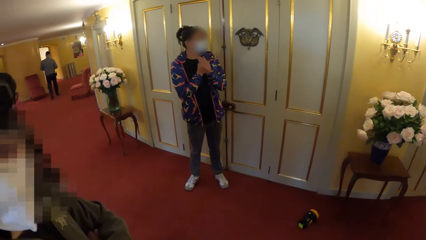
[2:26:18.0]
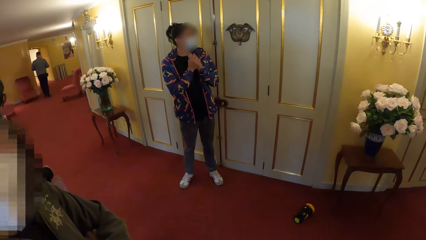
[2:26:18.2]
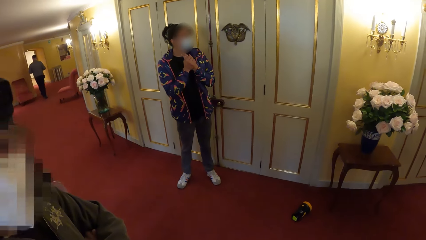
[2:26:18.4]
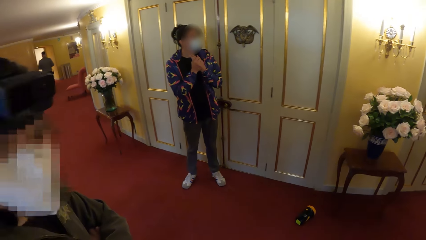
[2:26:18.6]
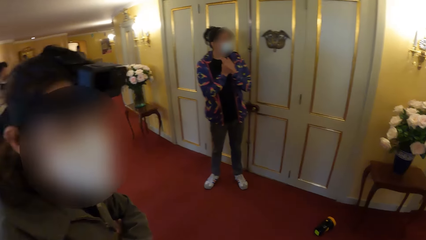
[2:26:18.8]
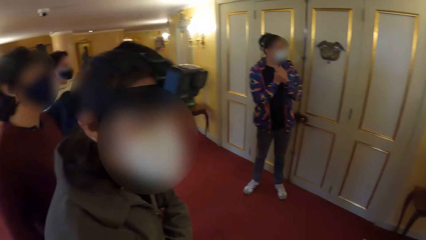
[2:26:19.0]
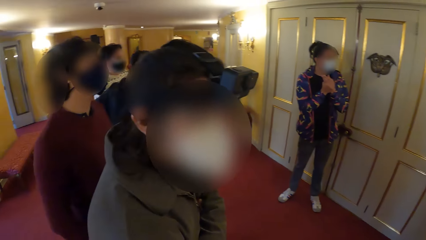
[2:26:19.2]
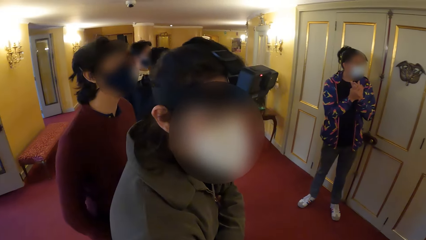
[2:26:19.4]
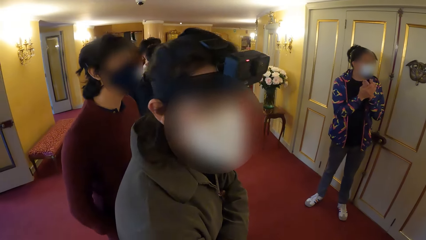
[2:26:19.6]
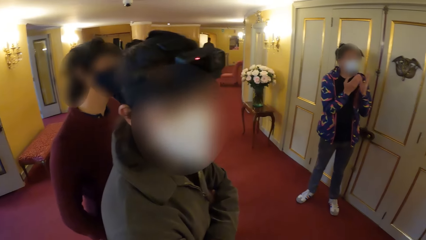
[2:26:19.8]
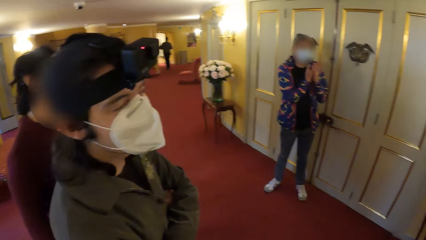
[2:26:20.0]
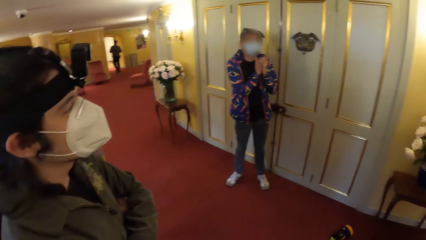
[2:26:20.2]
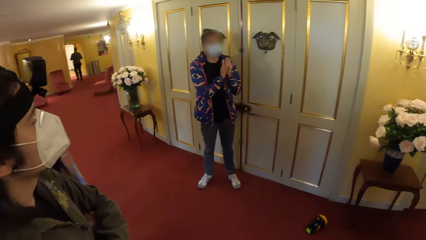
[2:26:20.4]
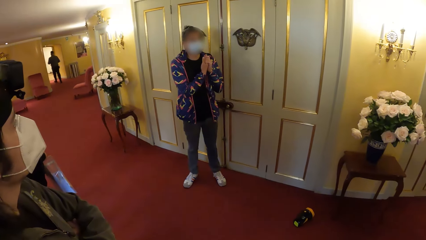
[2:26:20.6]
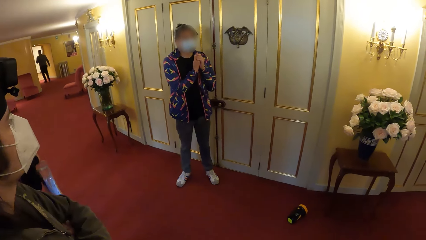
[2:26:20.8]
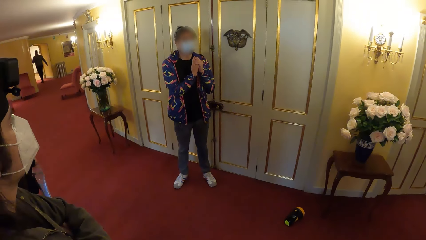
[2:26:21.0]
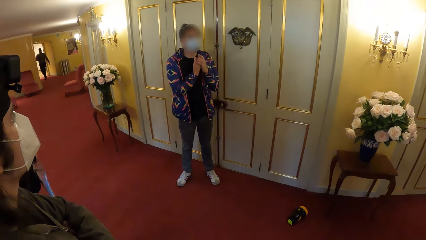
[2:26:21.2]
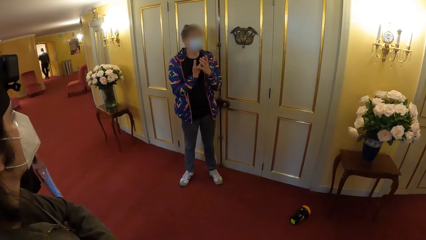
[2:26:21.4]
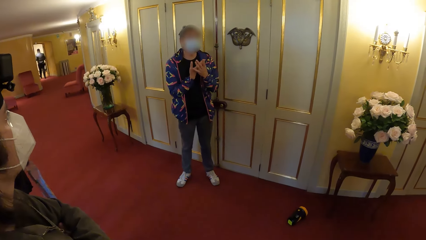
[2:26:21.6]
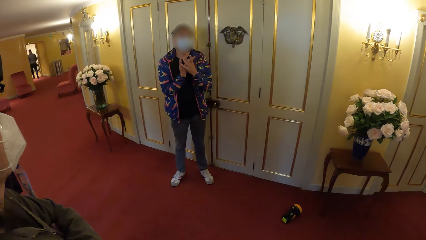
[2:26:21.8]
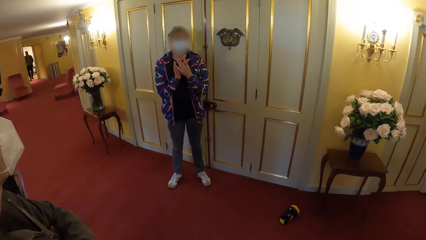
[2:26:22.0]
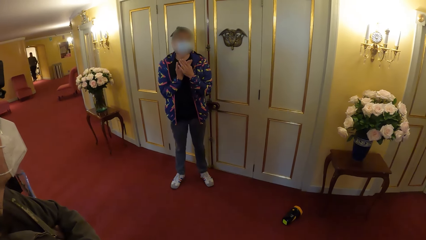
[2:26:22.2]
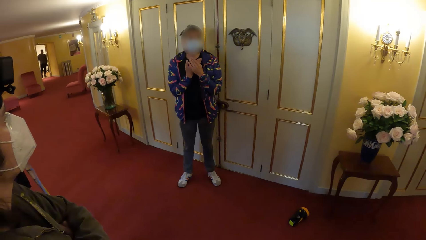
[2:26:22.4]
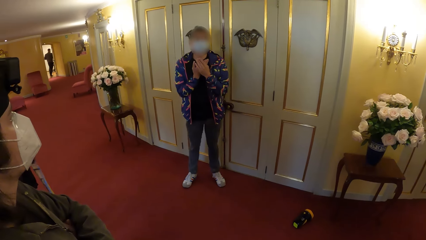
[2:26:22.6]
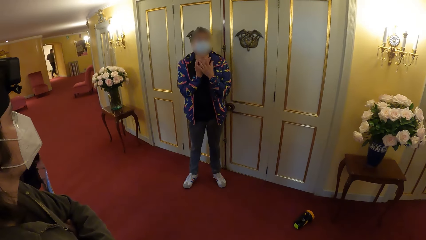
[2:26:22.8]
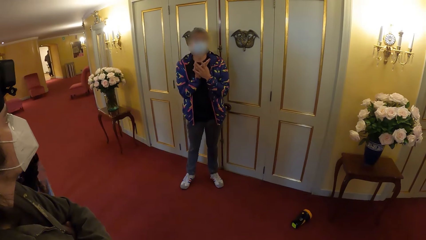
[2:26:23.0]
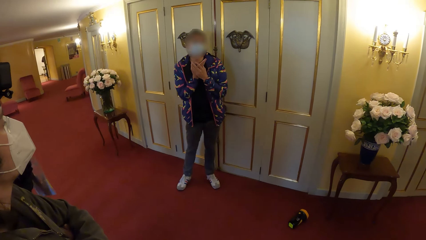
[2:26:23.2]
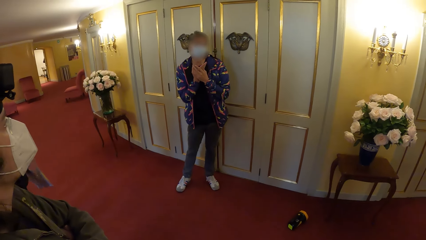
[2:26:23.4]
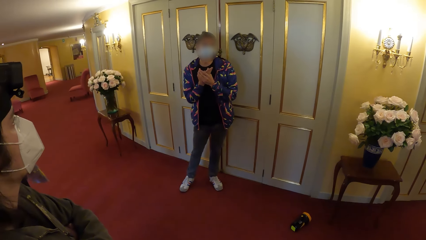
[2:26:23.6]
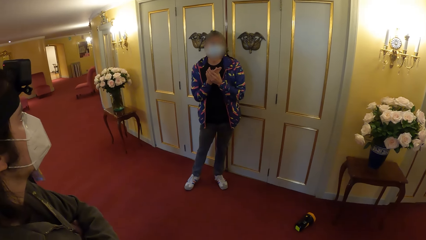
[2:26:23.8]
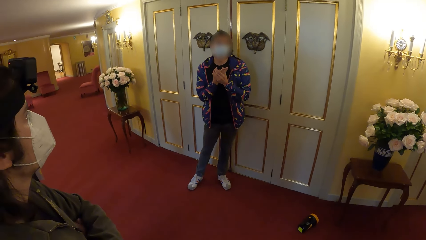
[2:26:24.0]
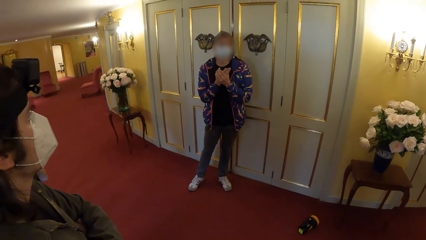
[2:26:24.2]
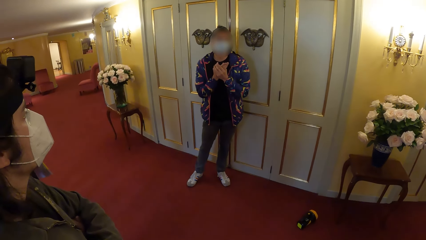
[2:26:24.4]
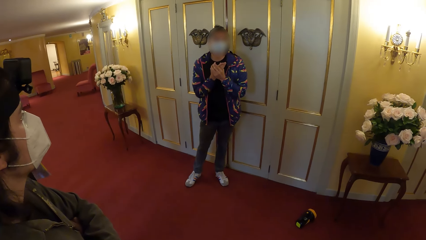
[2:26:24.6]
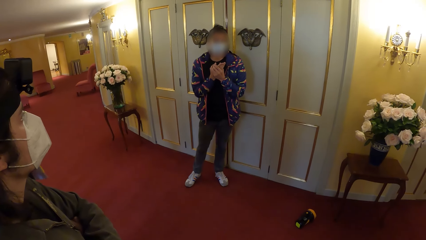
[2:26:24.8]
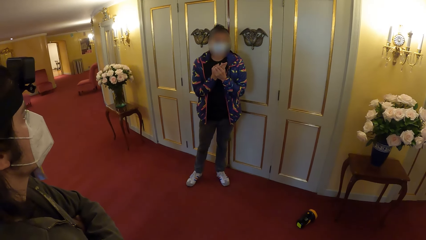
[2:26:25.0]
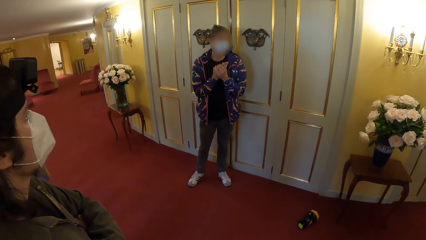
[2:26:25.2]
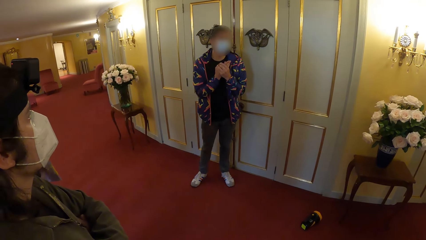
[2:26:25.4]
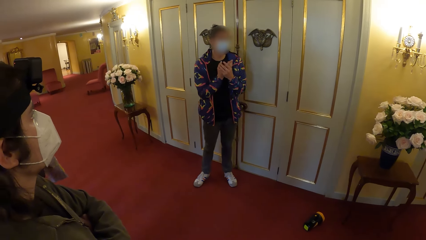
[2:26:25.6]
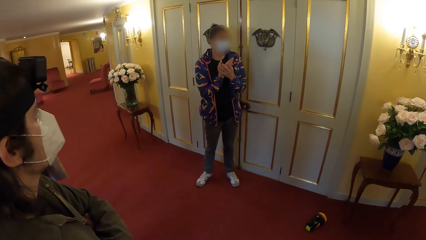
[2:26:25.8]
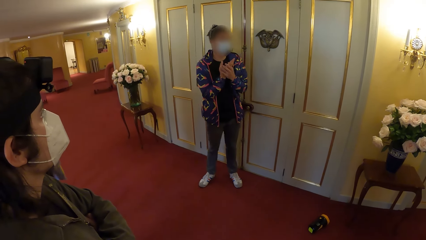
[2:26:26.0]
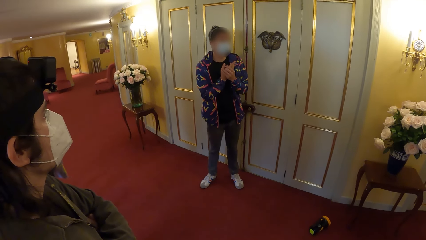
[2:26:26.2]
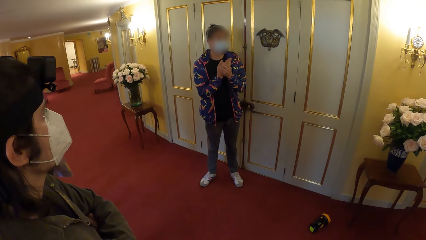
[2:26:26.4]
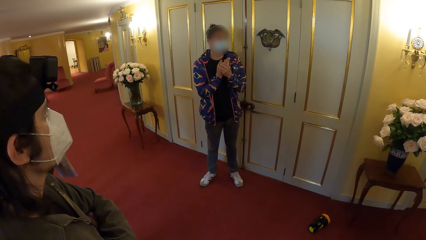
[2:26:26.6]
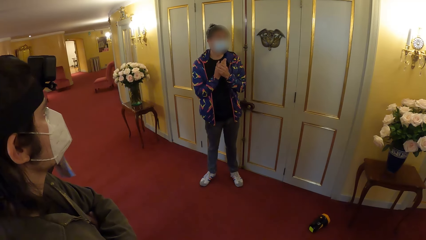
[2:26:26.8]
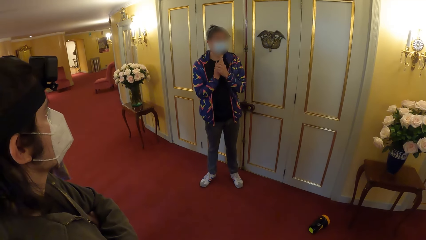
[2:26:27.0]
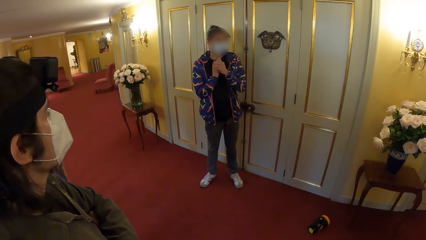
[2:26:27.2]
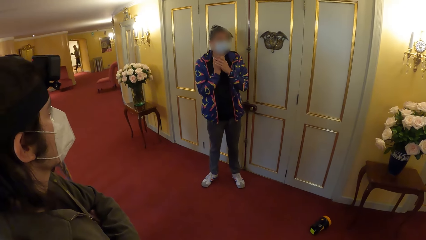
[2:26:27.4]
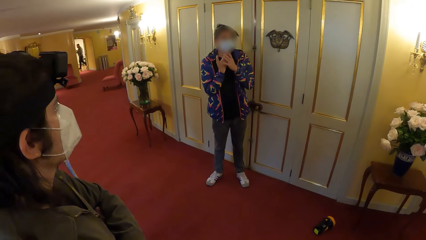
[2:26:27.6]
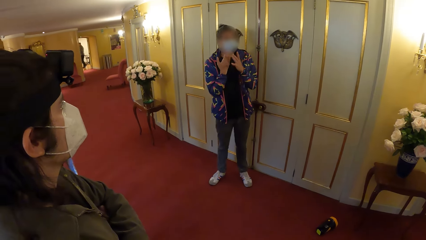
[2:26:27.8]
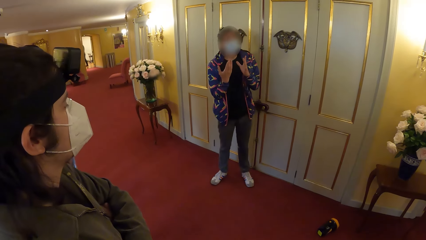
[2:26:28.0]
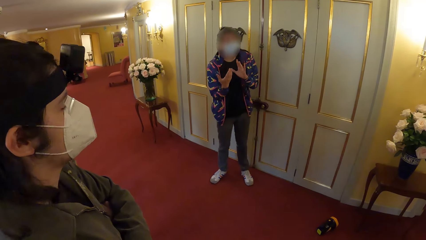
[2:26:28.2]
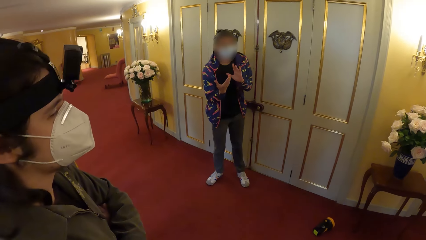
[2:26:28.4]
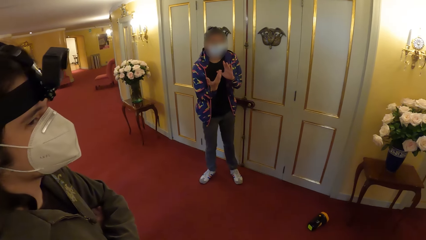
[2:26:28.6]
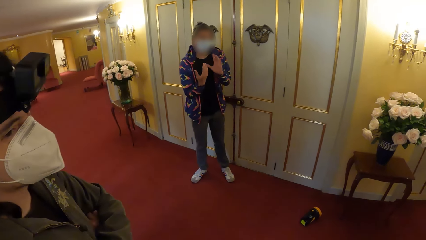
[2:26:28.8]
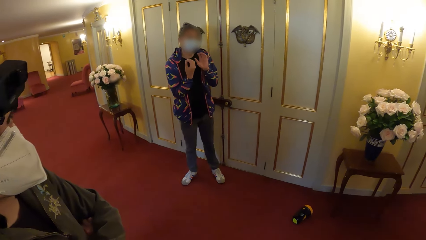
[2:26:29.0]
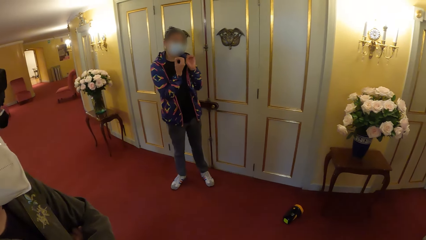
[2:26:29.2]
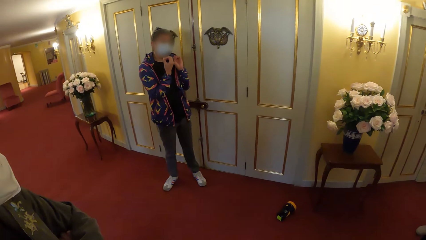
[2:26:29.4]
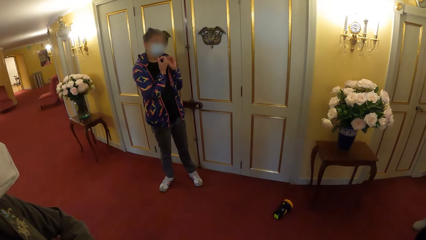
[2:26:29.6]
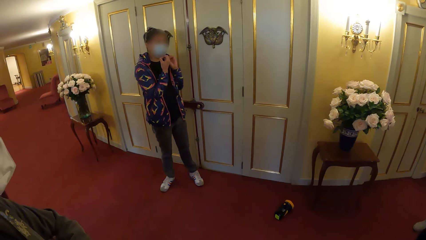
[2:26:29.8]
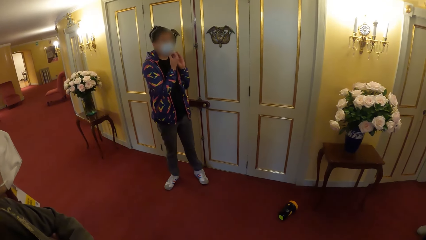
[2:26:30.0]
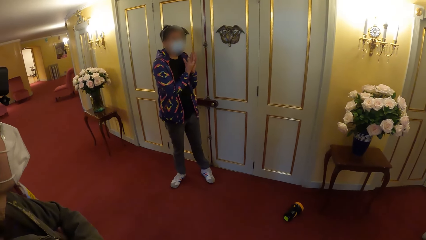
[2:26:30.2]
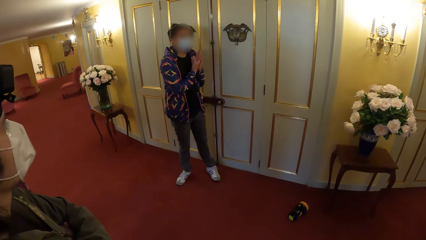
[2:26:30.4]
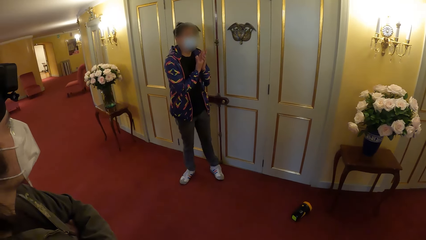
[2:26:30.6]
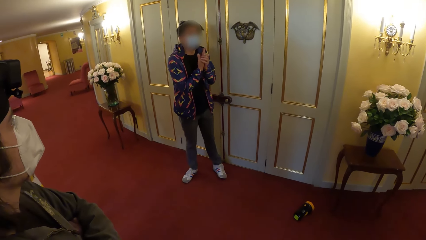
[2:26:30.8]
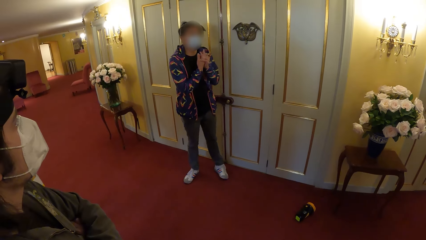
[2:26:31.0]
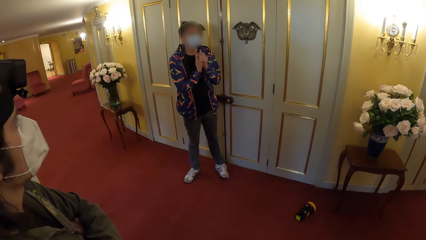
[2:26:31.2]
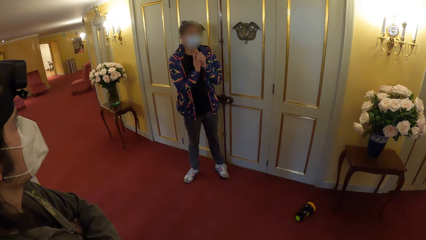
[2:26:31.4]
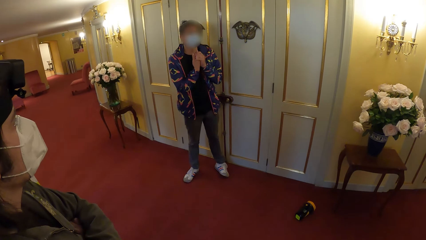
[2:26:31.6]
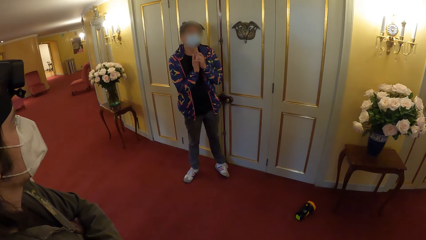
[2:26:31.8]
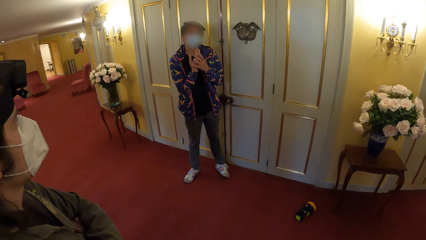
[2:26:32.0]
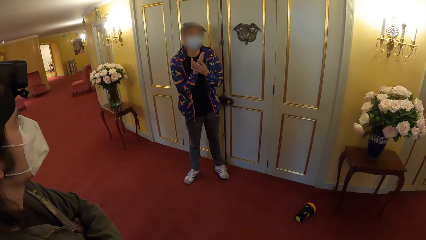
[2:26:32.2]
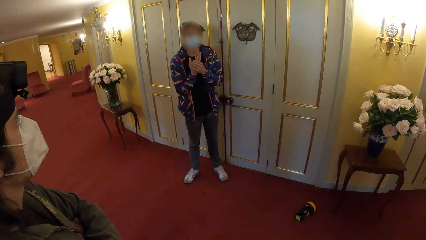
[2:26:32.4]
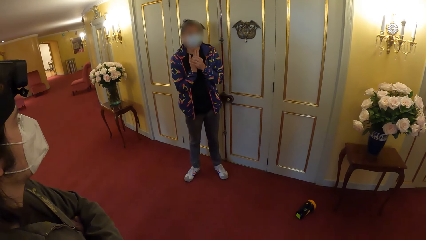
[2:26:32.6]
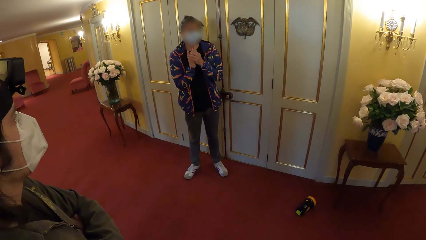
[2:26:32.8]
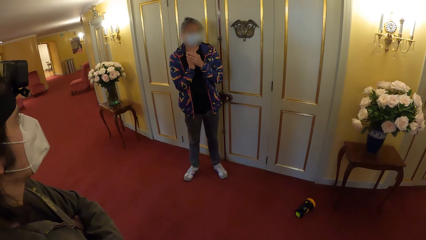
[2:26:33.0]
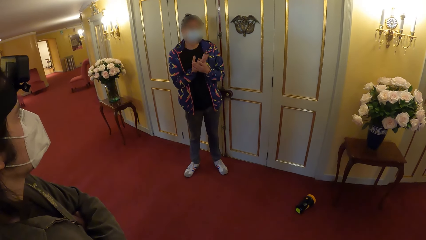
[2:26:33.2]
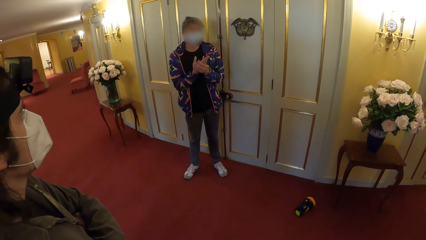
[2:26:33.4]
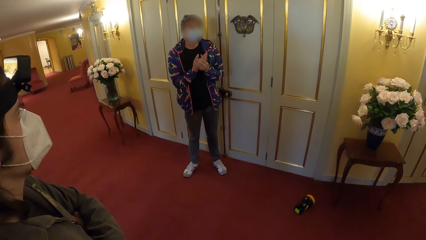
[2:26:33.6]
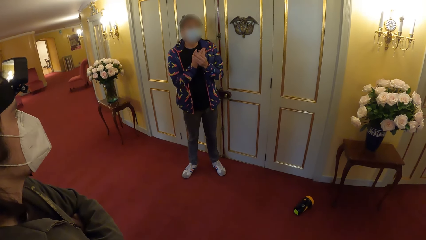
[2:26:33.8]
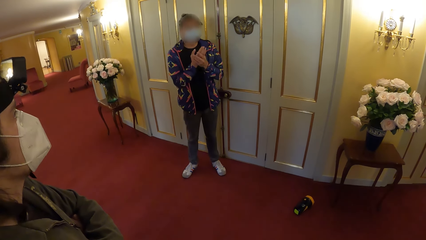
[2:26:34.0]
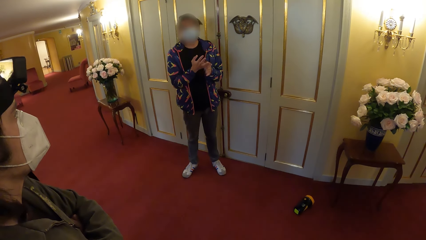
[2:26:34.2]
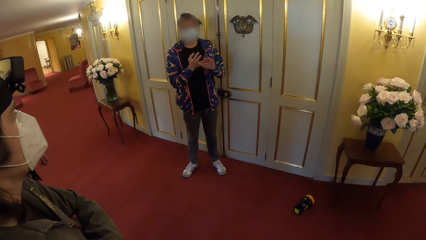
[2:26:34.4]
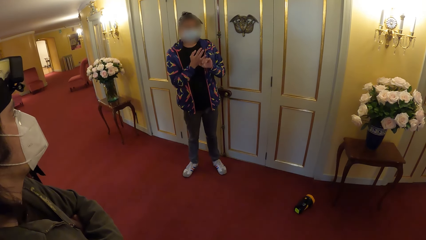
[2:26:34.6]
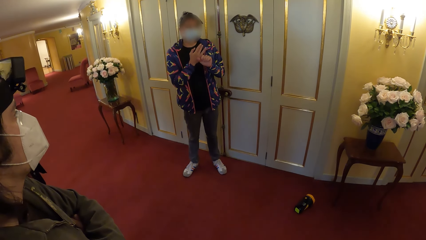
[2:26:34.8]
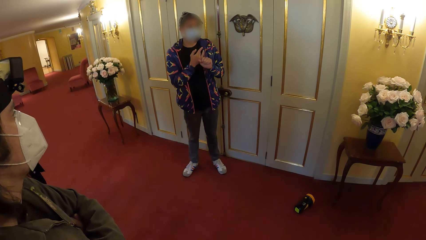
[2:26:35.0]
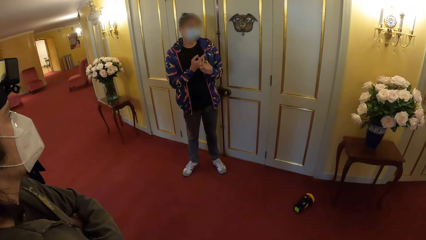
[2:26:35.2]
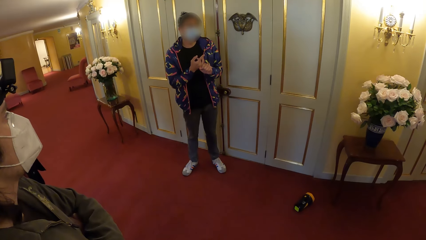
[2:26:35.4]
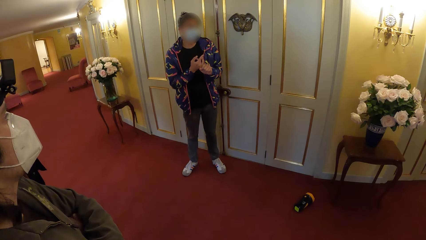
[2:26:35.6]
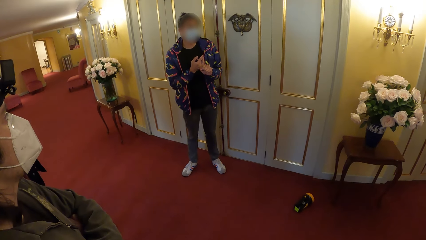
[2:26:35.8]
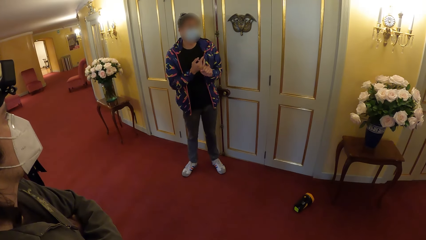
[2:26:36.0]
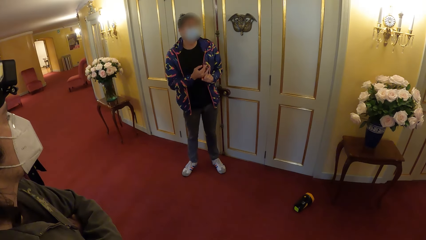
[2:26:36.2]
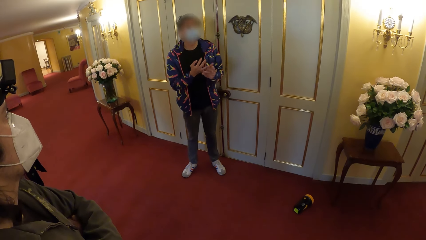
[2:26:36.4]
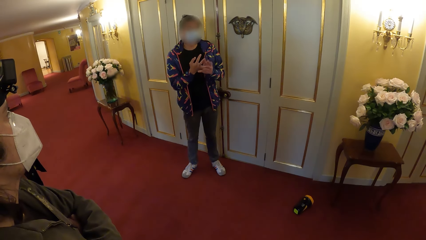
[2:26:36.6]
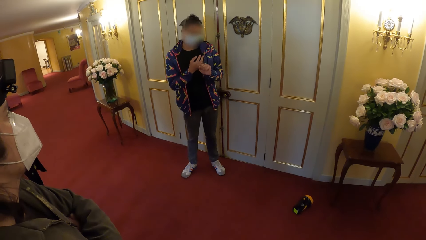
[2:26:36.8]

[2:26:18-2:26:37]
The camera wearer looks at a man.
